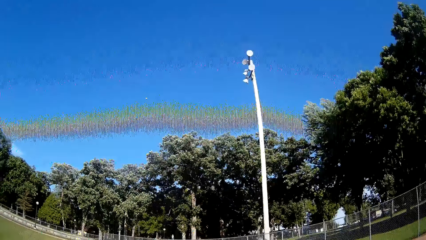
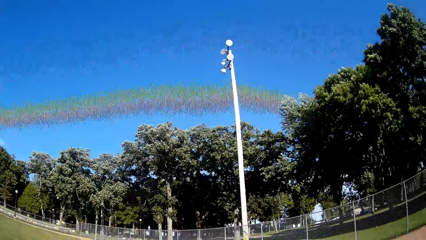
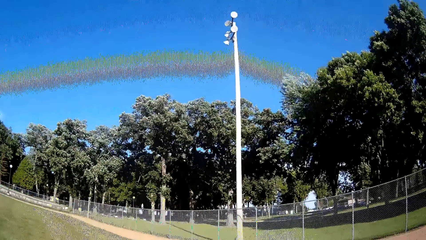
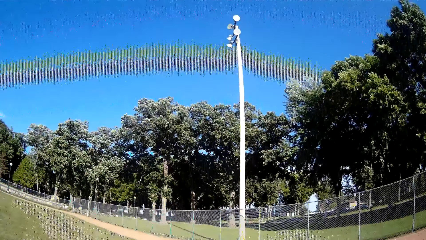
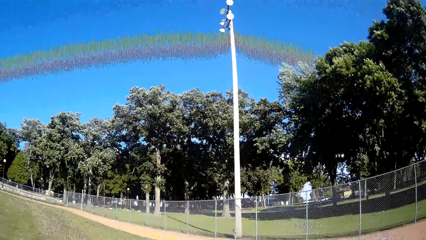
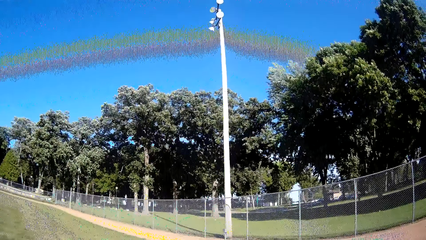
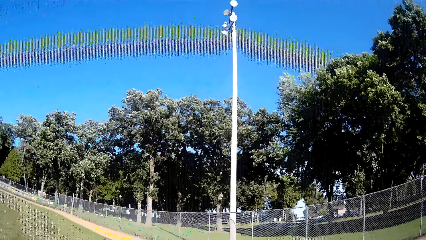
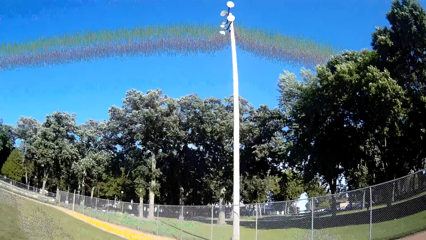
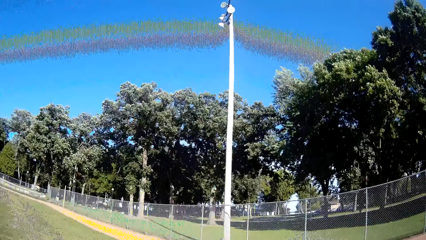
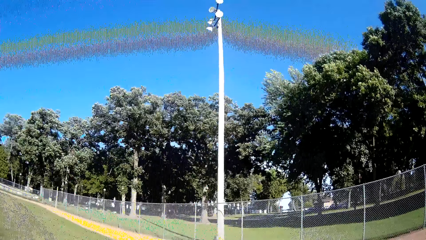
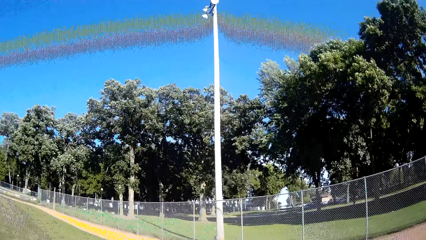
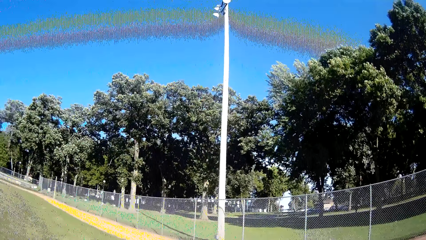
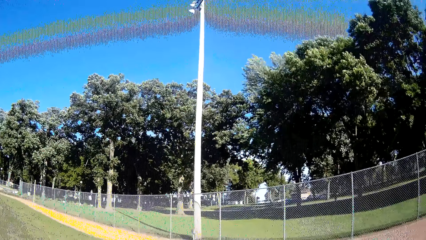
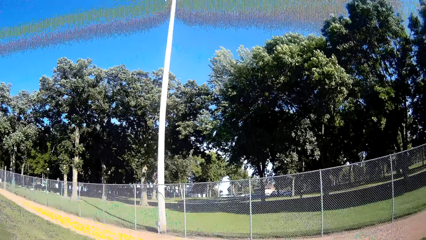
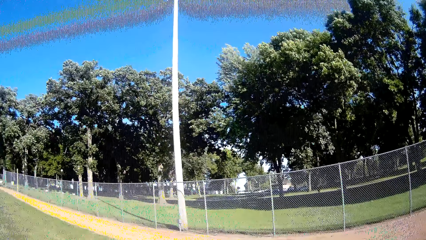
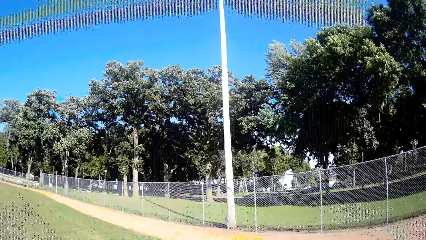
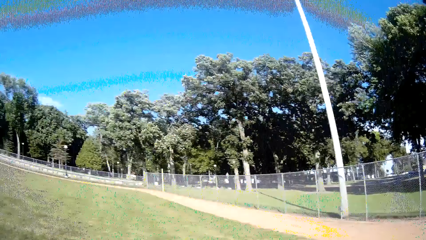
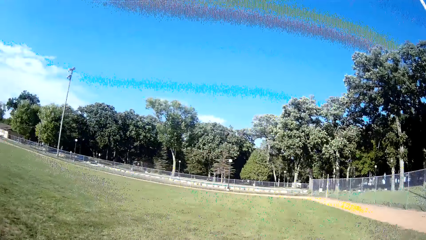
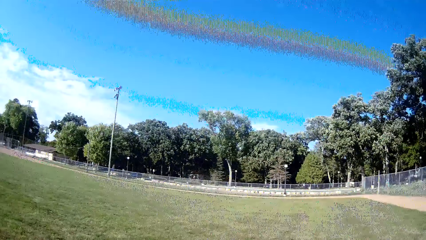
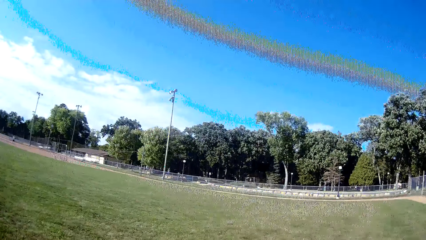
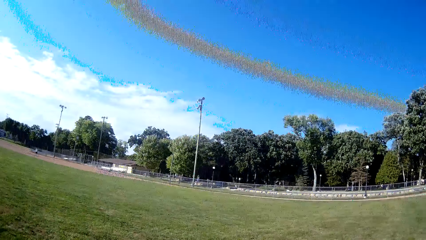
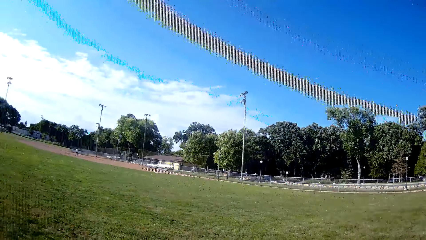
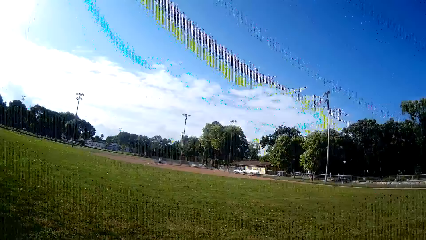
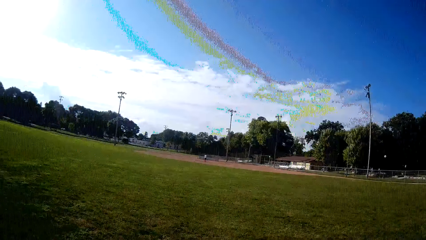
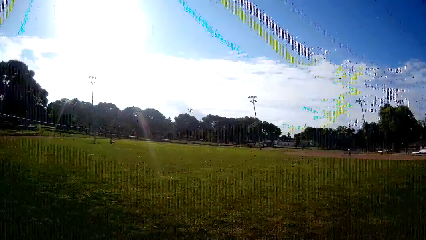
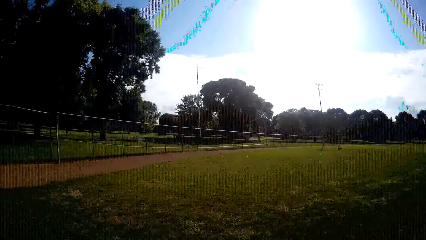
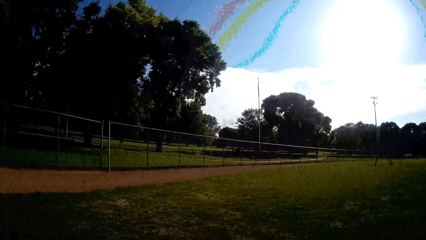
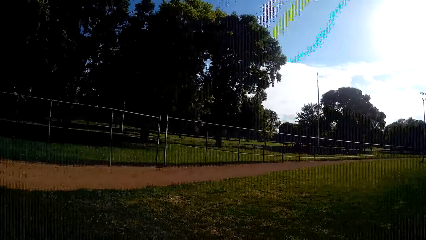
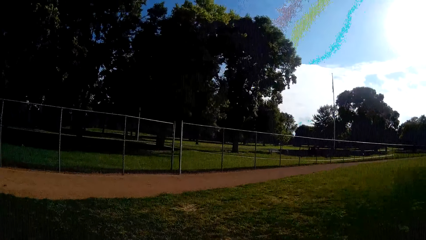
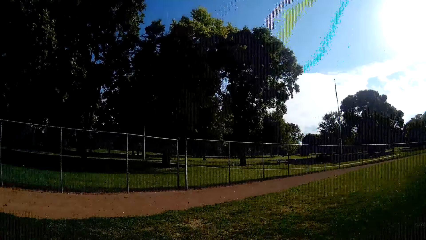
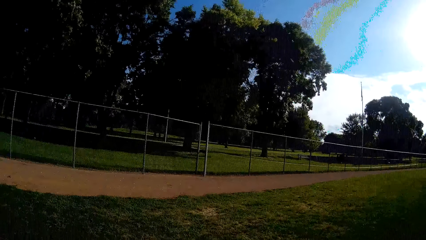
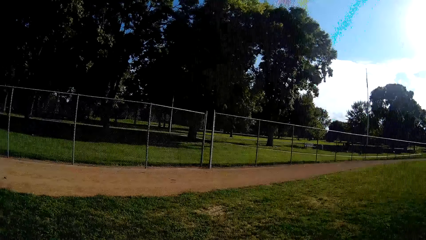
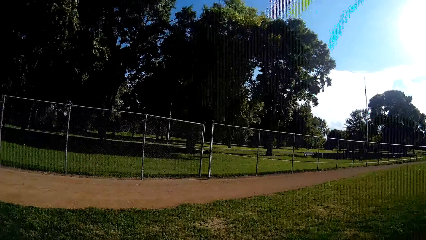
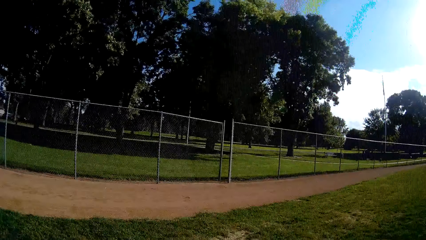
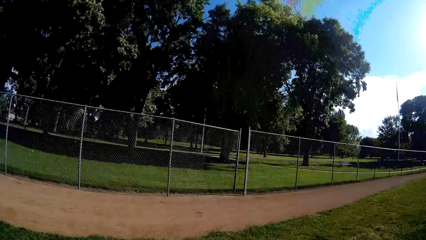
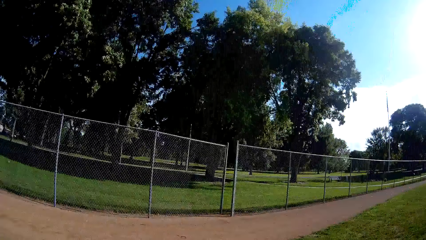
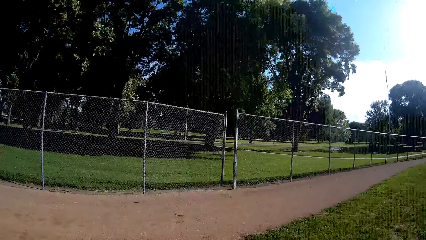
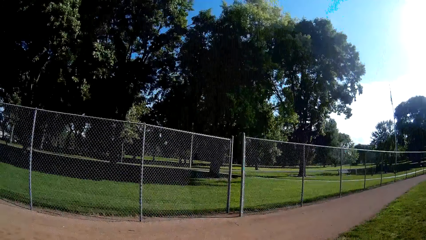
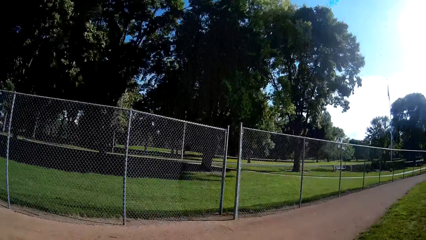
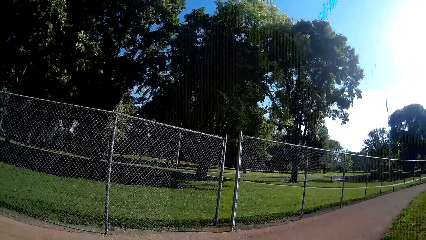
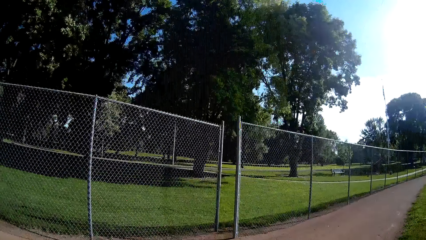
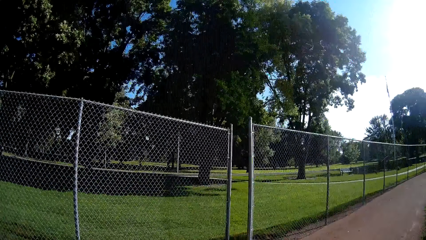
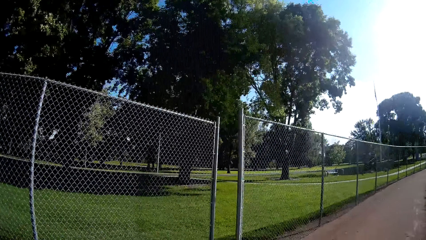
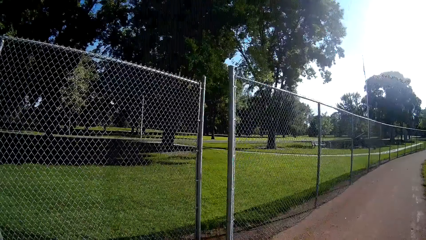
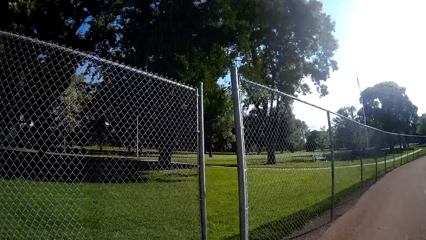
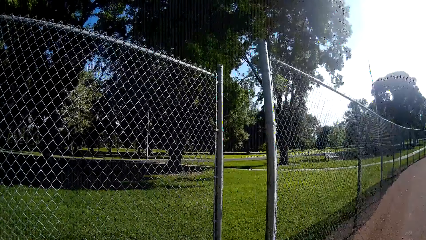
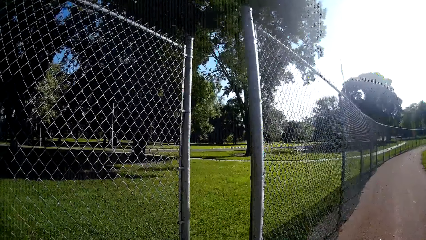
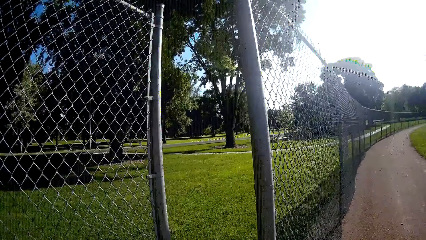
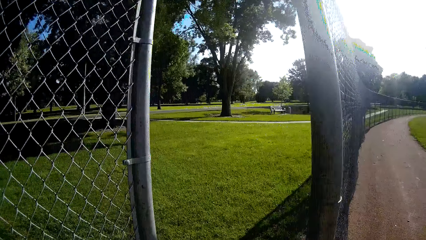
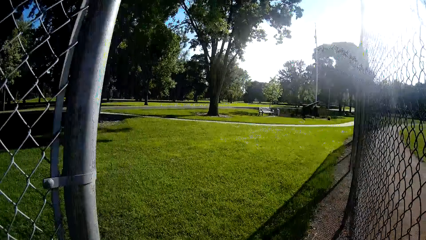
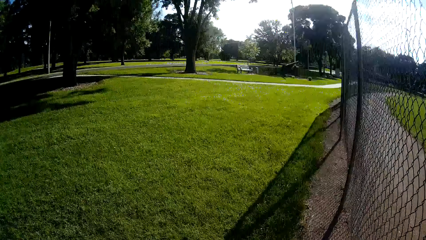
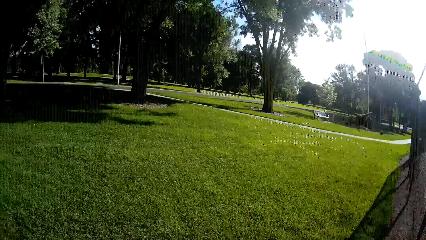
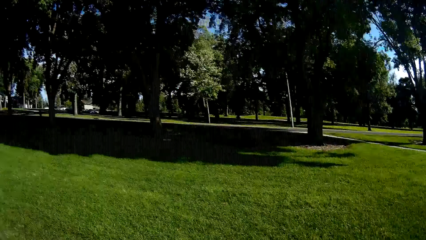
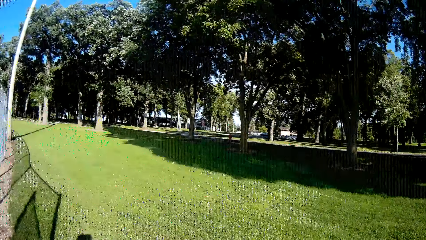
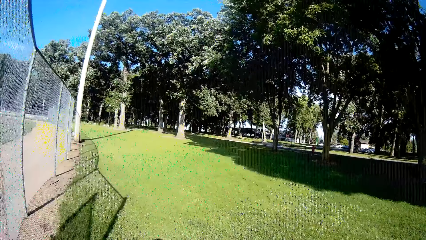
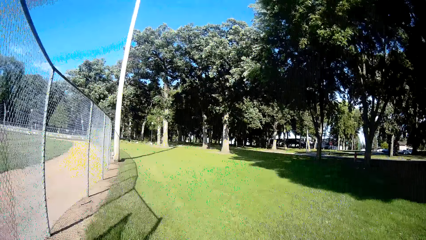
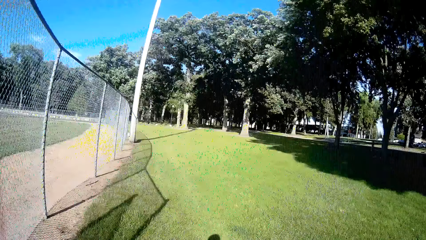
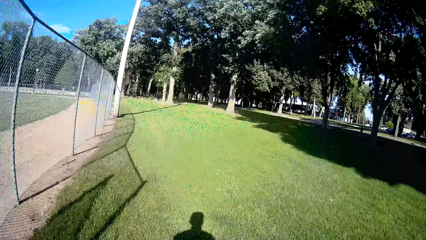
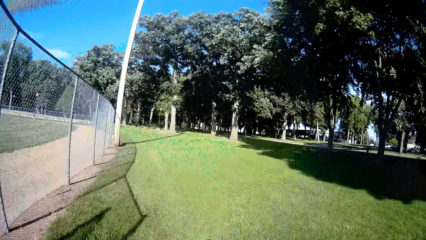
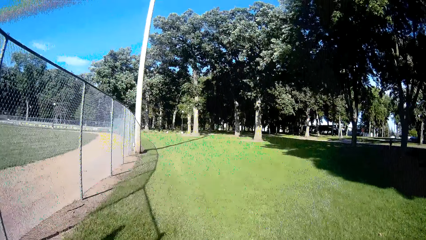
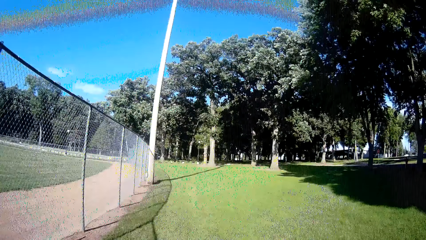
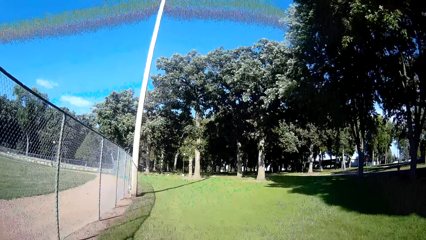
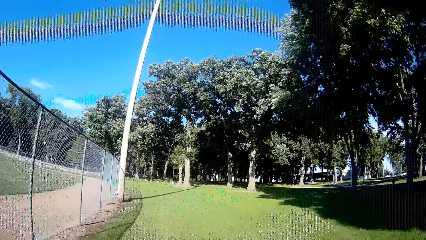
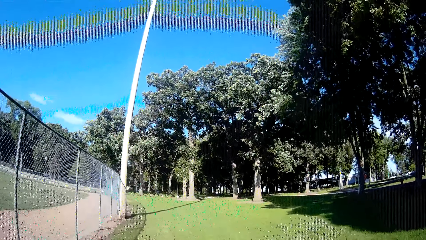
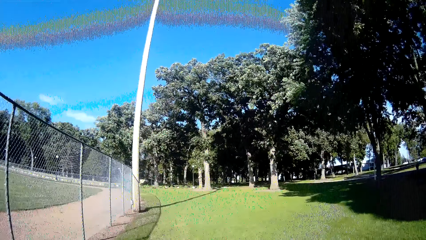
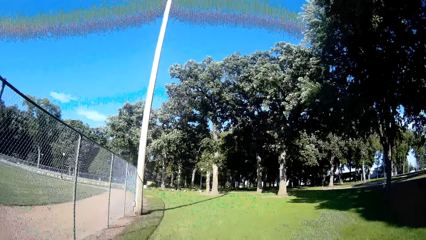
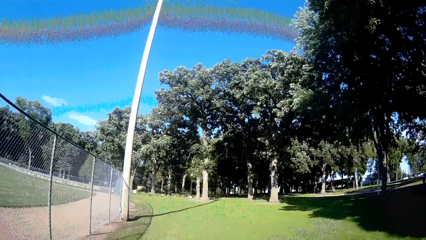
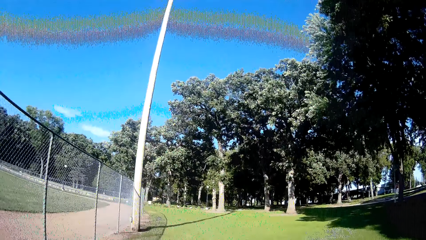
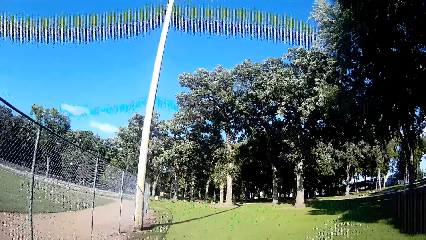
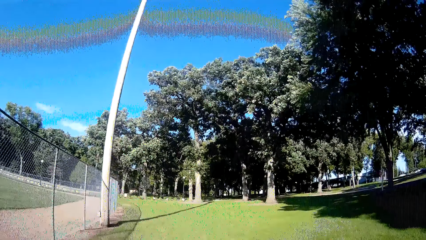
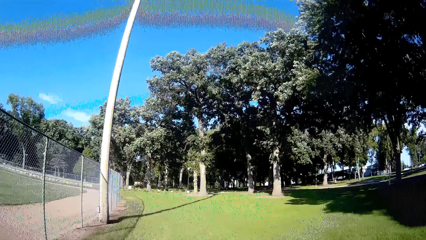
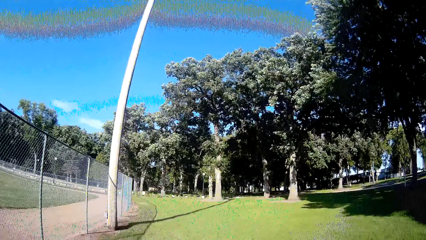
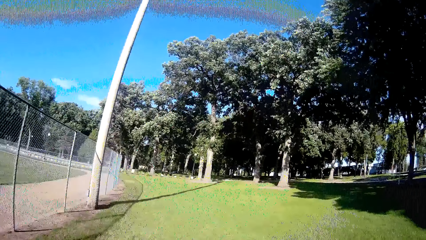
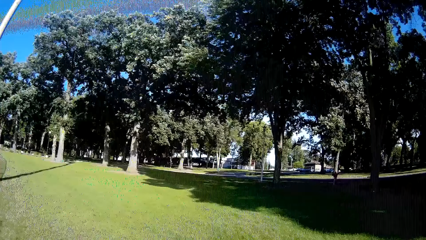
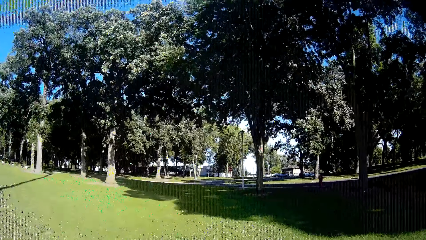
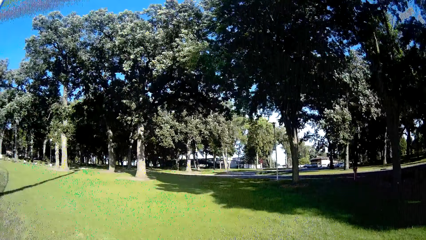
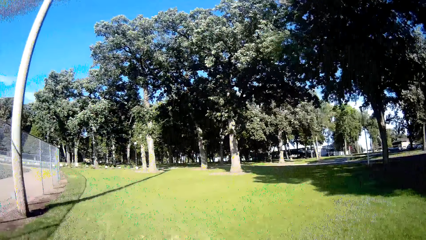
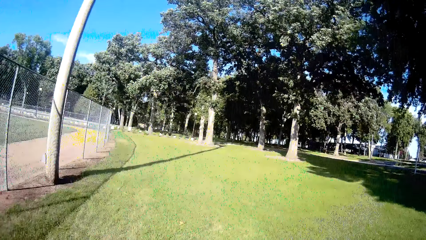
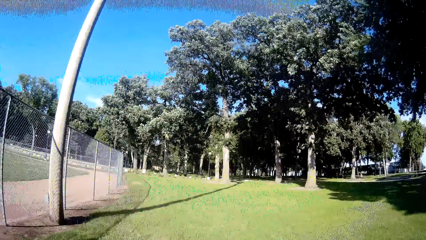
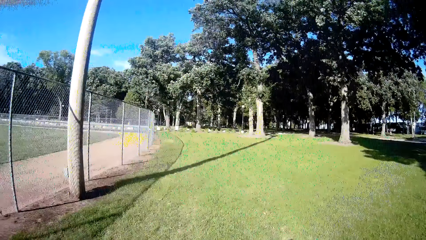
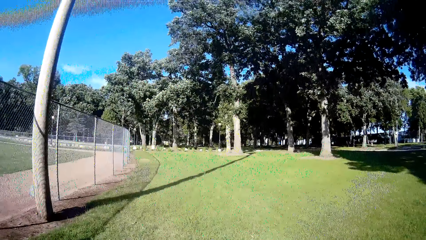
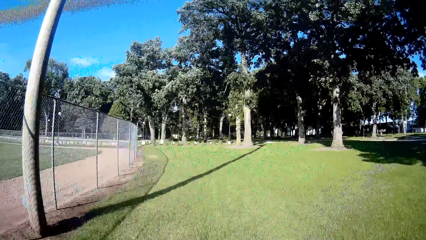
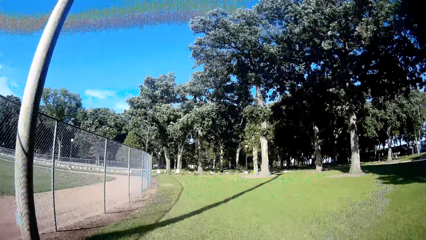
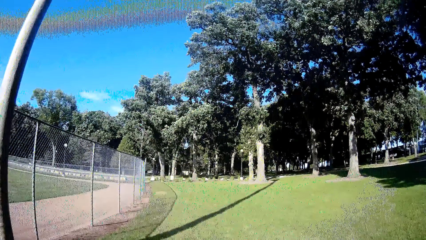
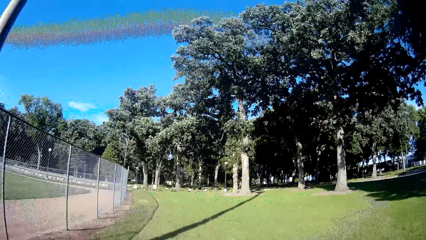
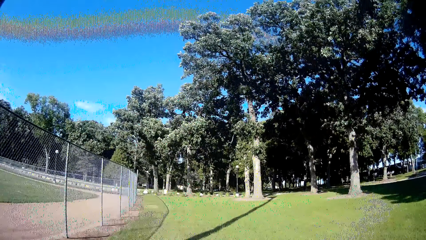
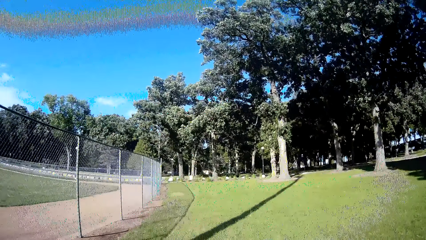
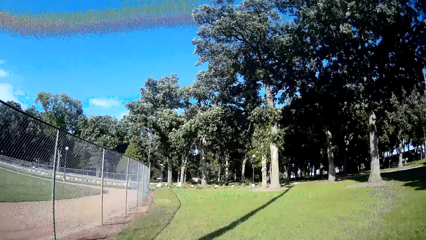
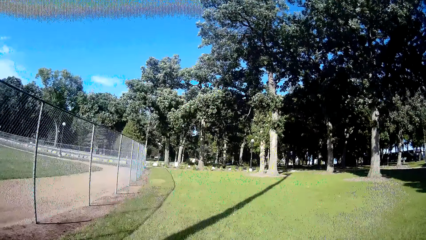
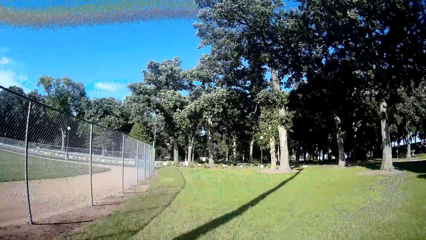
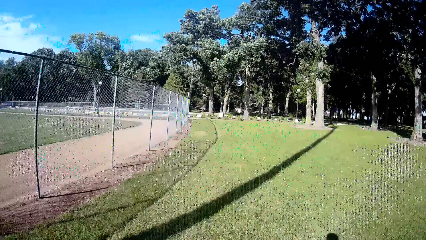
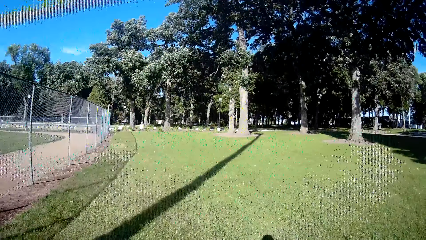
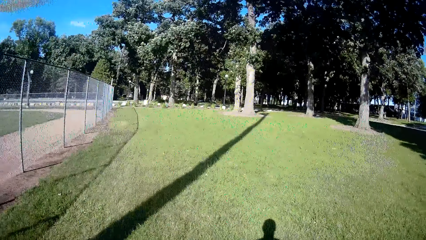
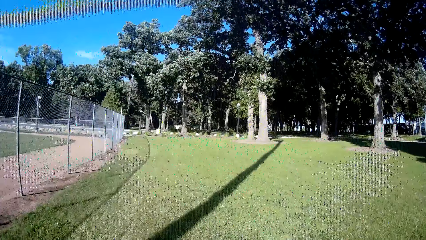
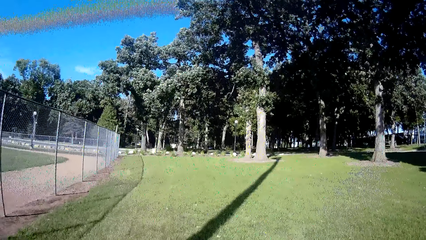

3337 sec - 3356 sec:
The camera wearer jogs towards the ball. They turn around. They walk around in the field.
